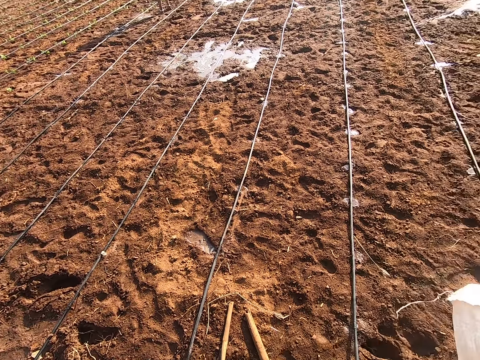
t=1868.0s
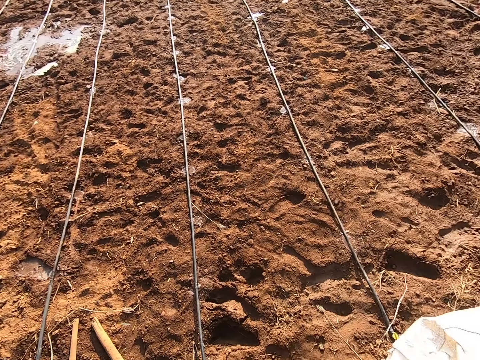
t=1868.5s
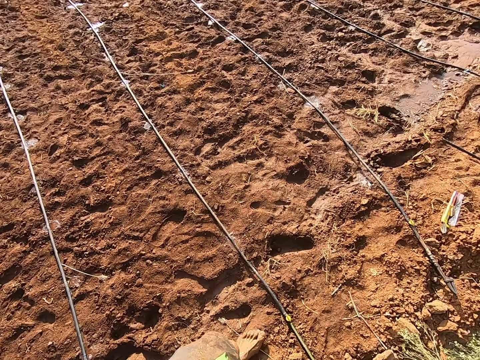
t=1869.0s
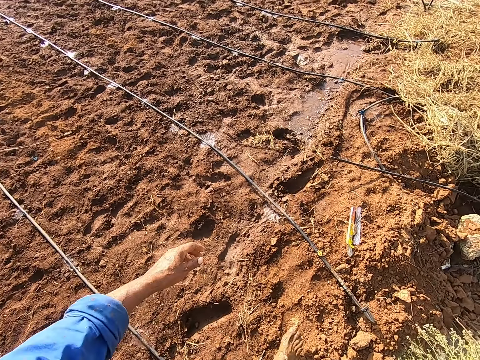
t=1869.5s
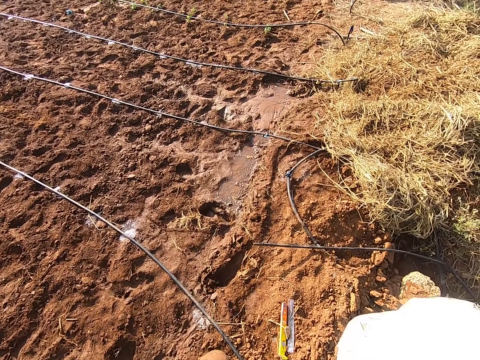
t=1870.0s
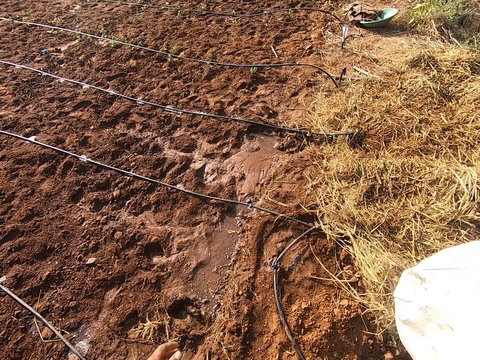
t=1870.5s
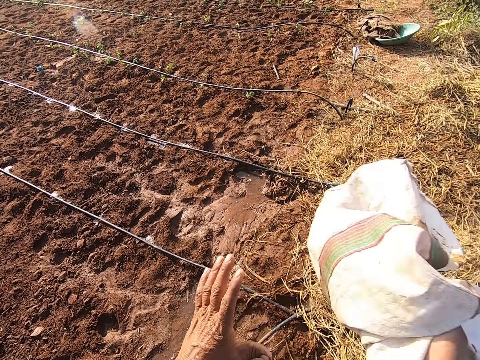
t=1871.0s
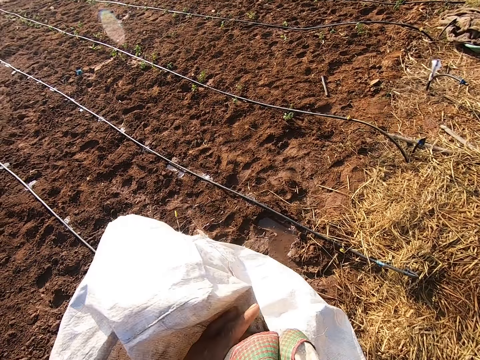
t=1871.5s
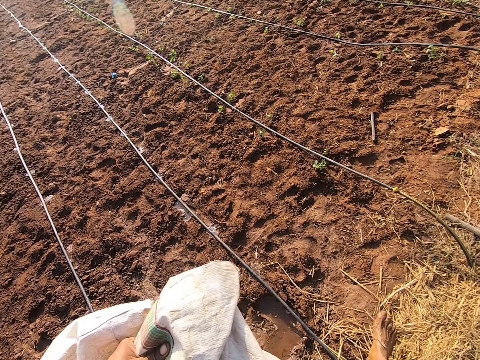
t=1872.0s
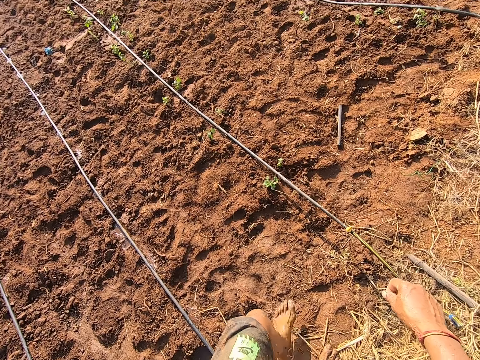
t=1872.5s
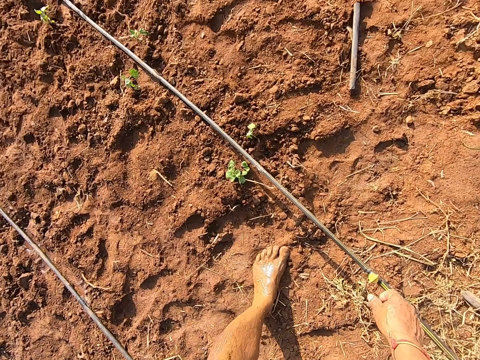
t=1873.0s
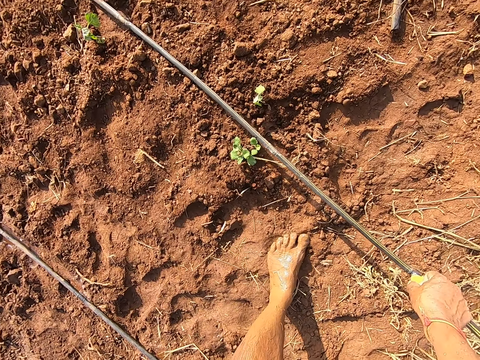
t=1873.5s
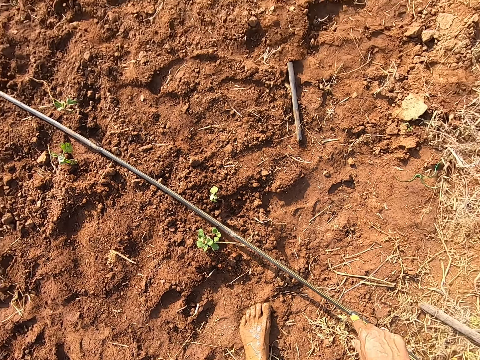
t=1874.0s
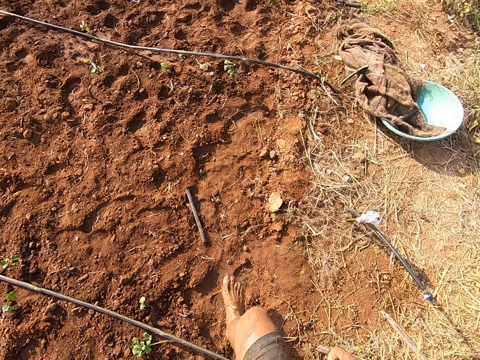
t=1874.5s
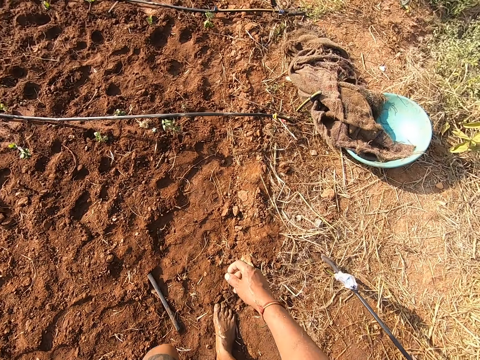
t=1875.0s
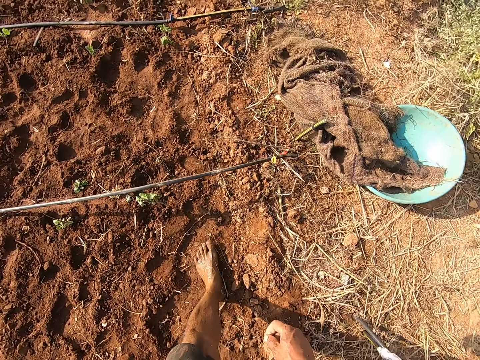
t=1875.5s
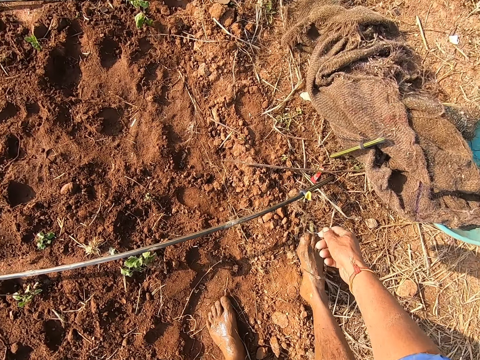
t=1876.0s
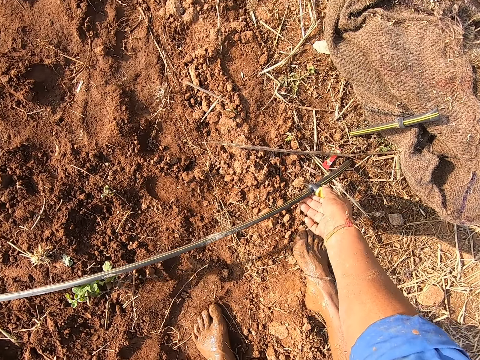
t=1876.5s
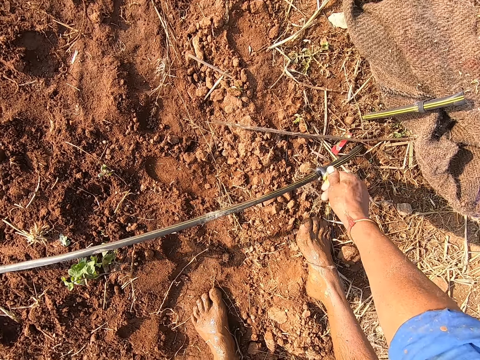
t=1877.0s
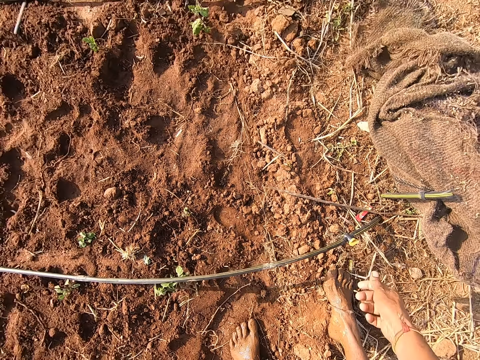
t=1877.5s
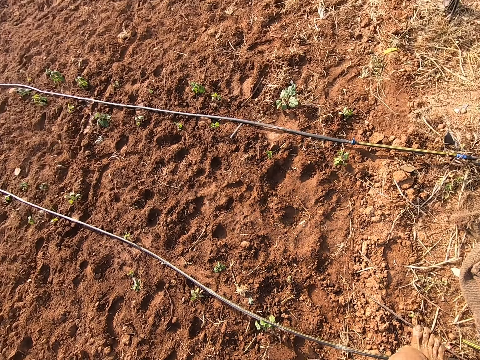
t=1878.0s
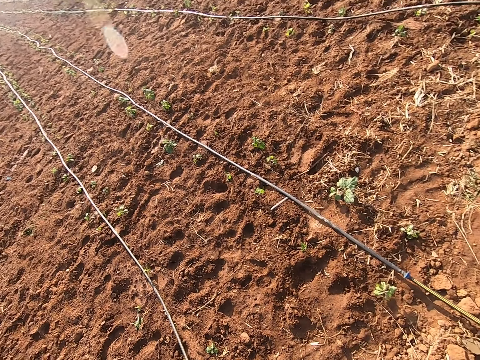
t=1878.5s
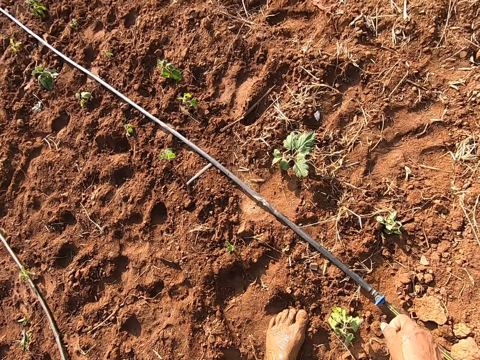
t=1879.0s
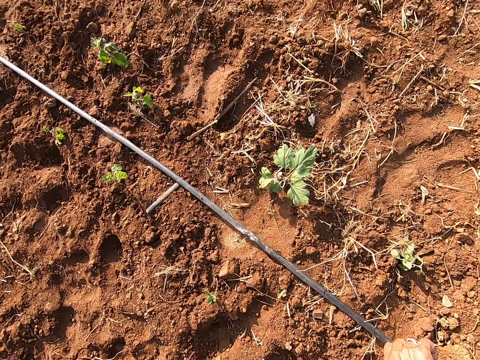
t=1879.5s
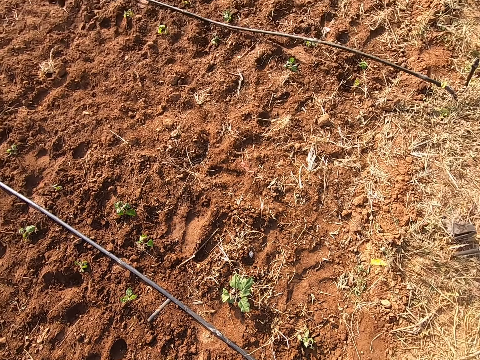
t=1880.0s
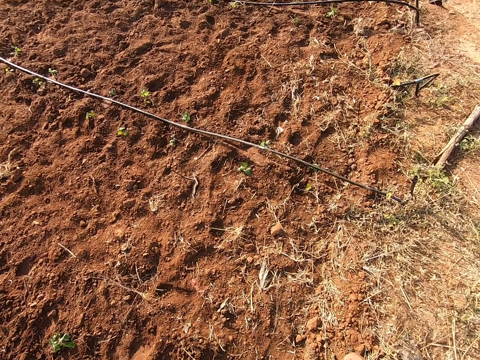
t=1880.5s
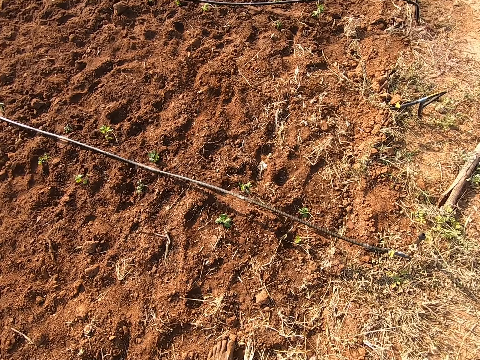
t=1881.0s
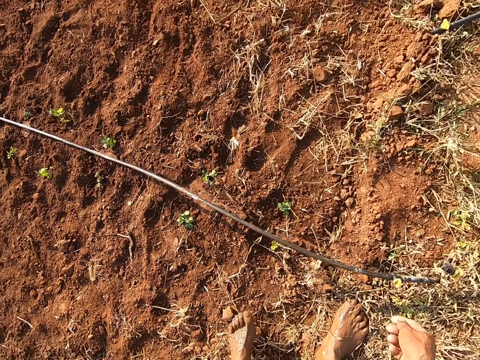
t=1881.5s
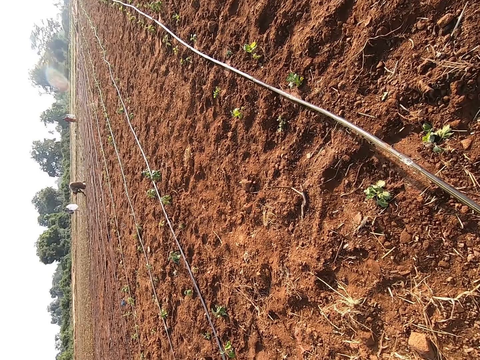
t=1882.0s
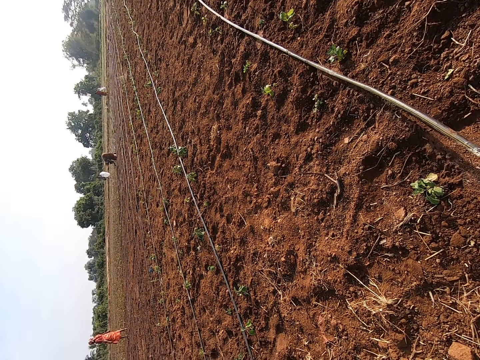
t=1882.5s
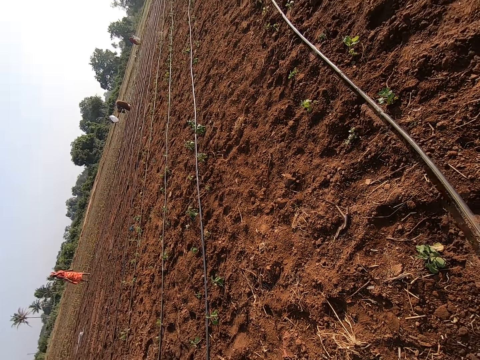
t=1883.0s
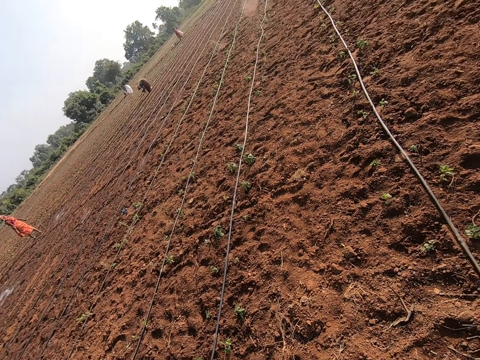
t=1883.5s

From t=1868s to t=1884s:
The camera wearer walks in the field and folds the sack bag. He turns a cable clip on the ground with his right hand. He opens sprinkler taps. He moves to another cable. He turns the cable clip on the ground with his right hand. He moves to another cable. He turns the cable clip on the ground with his right hand. He moves to another cable. He turns the cable clip on the ground with his right hand. He looks around the fields.

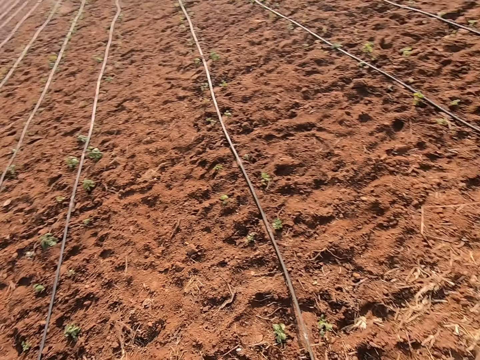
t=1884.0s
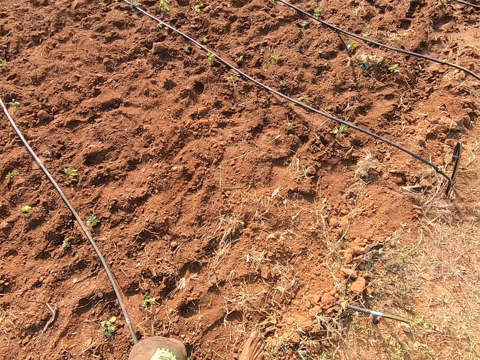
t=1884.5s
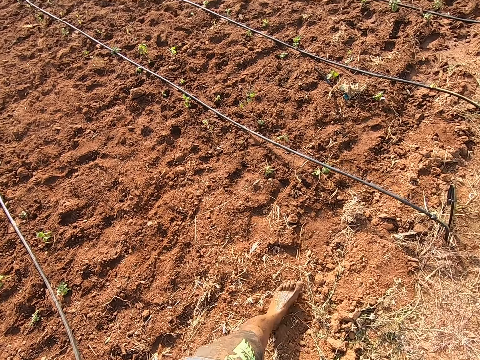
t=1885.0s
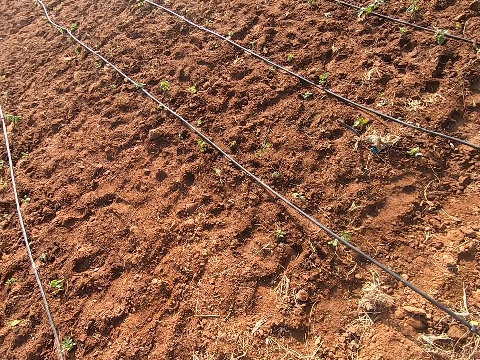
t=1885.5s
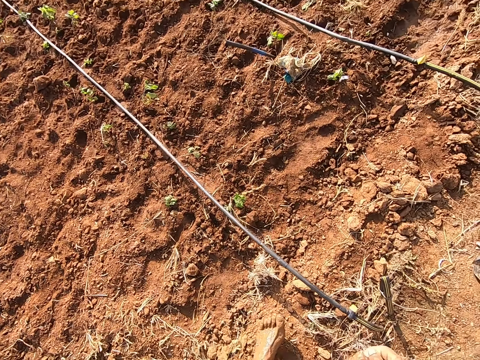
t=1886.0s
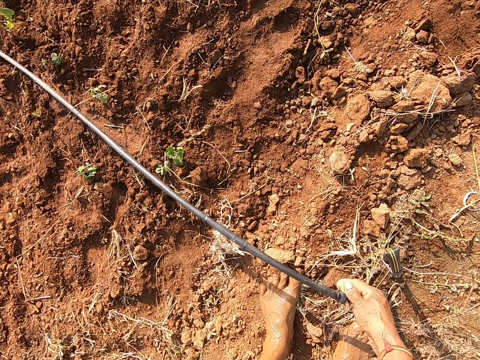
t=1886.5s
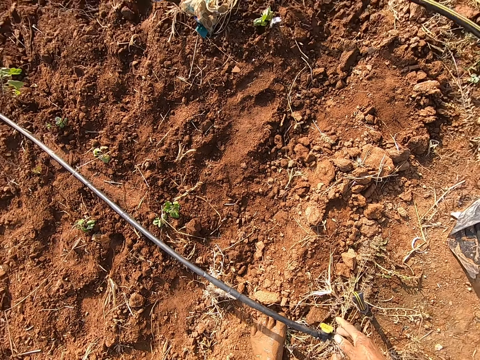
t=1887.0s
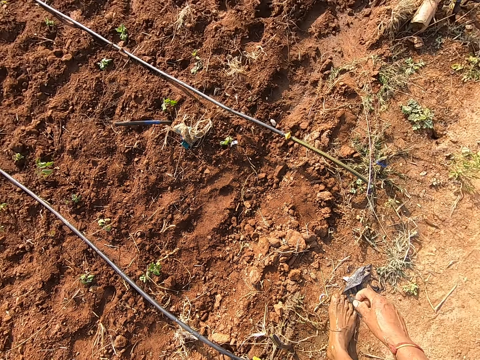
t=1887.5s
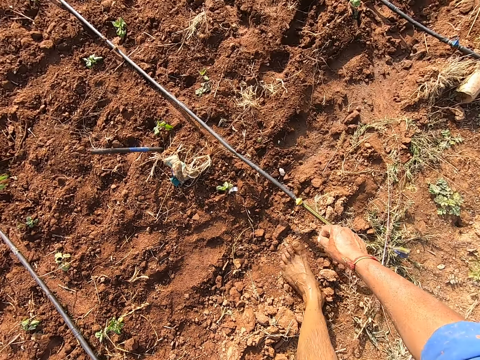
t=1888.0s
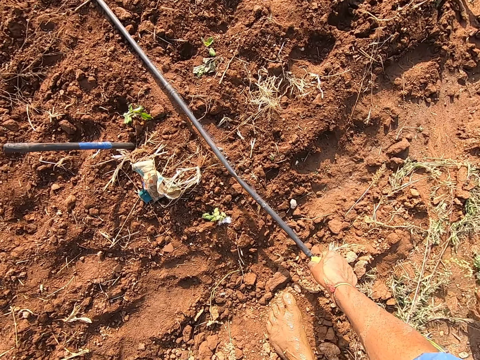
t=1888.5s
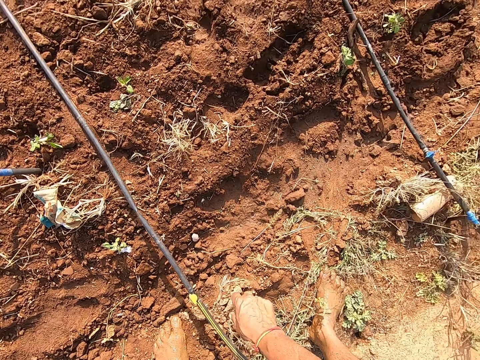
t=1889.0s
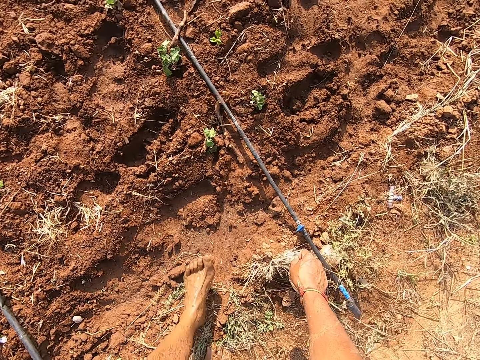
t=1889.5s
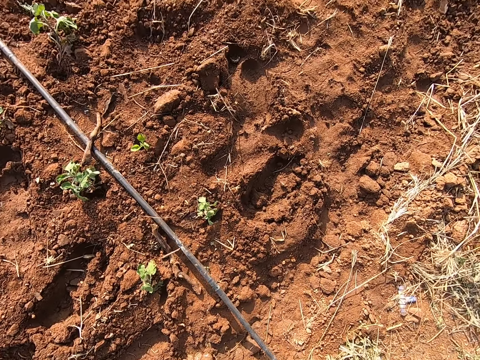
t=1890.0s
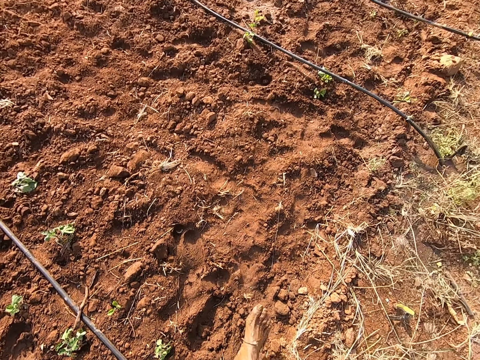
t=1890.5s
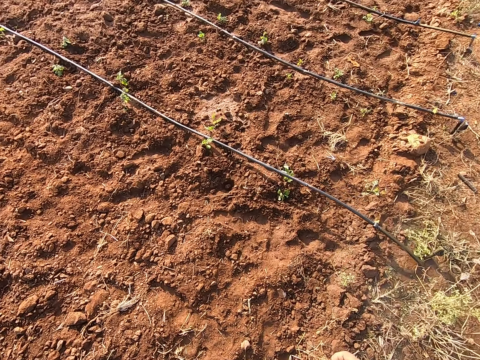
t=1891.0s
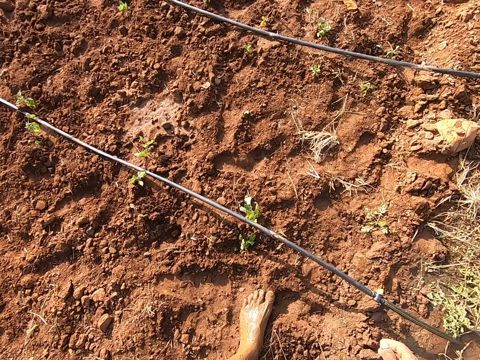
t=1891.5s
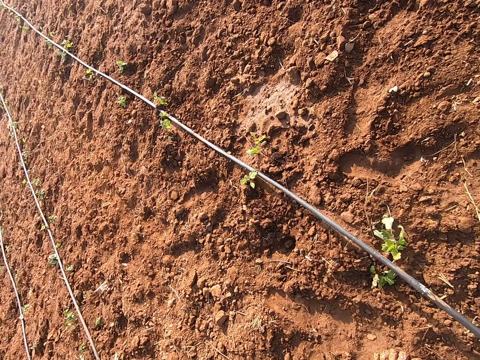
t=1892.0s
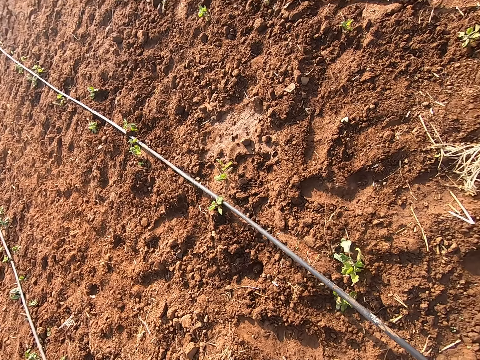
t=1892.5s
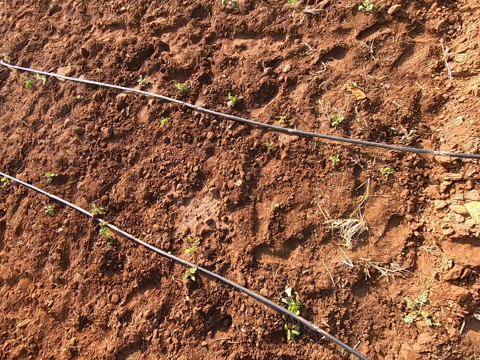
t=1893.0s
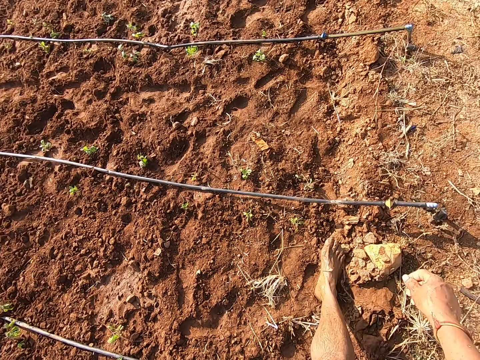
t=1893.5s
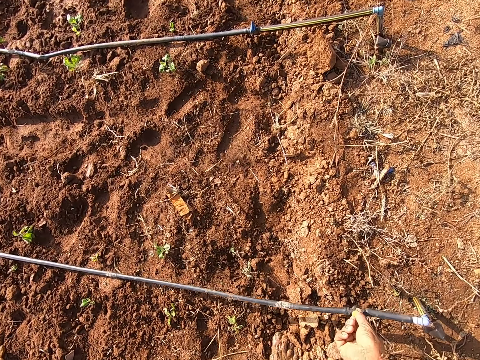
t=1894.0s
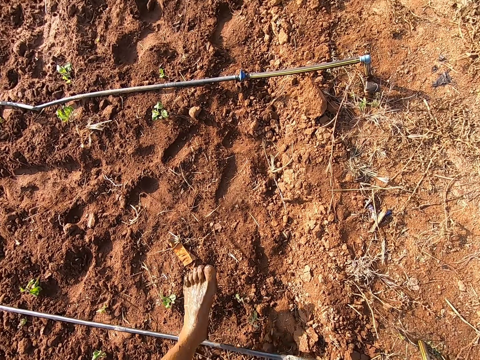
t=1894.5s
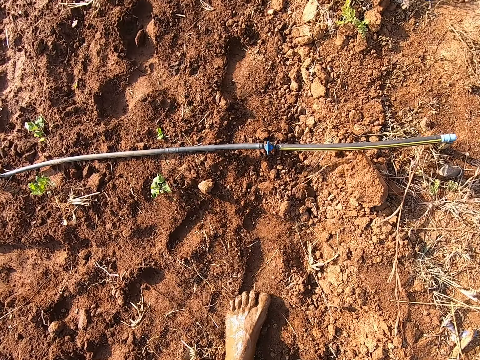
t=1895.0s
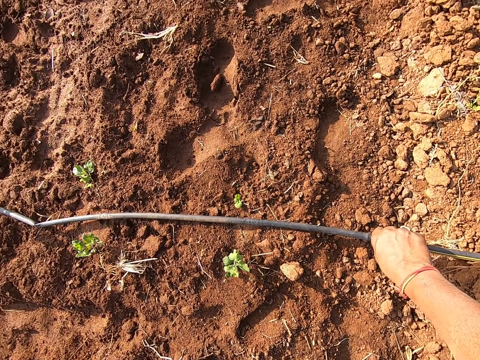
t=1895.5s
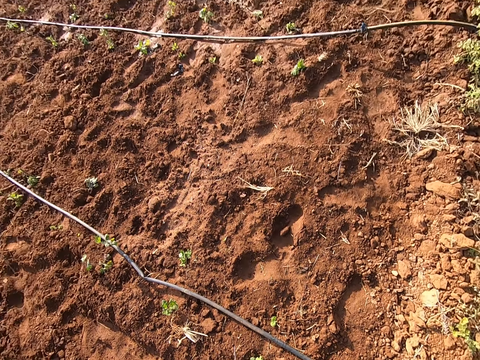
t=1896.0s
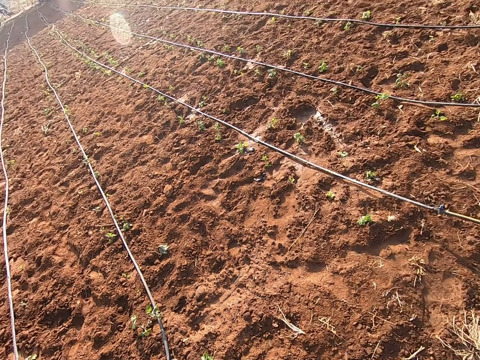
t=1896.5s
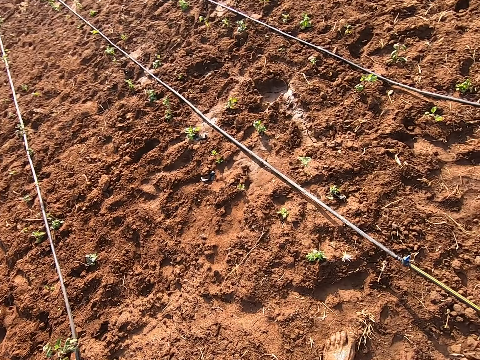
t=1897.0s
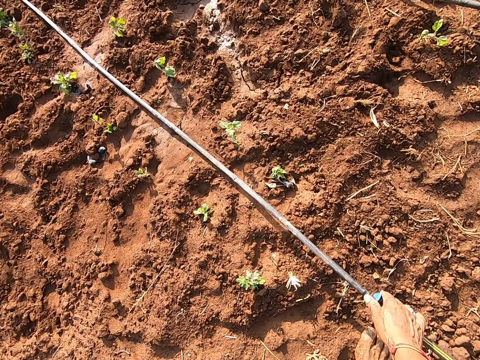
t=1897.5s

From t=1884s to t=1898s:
The camera wearer moves to another cable. He turns the cable clip on the ground with his right hand. He opens sprinkler taps. He moves to another cable. He turns the cable clip on the ground with his right hand. He moves to another cable. He turns the cable clip on the ground with his right hand. He moves to another cable. He turns the cable clip on the ground with his right hand. He moves to another cable. He turns the cable clip on the ground with his right hand. He moves to another cable. He turns the cable clip on the ground with his right hand. He moves to another cable. He walks in the field.
